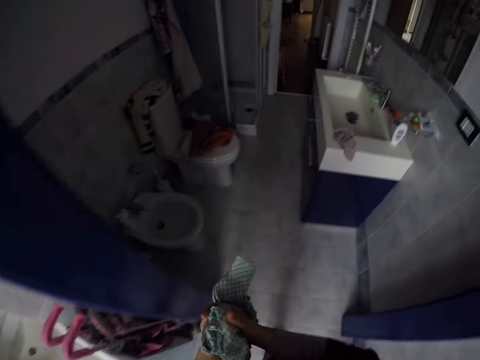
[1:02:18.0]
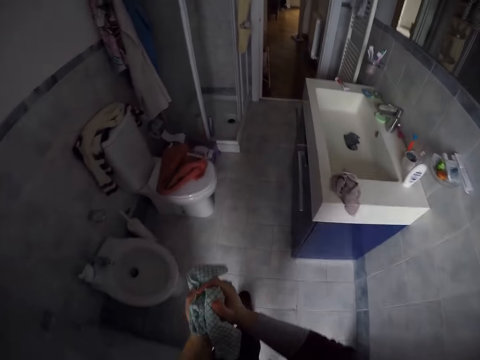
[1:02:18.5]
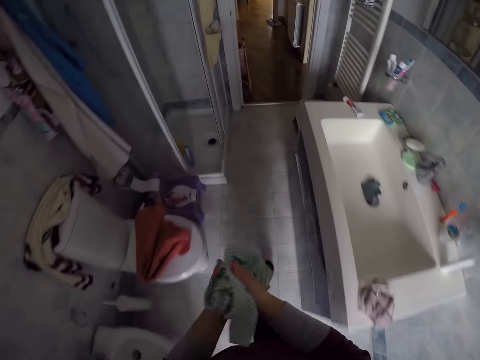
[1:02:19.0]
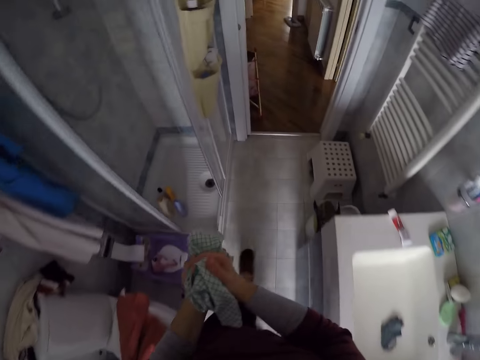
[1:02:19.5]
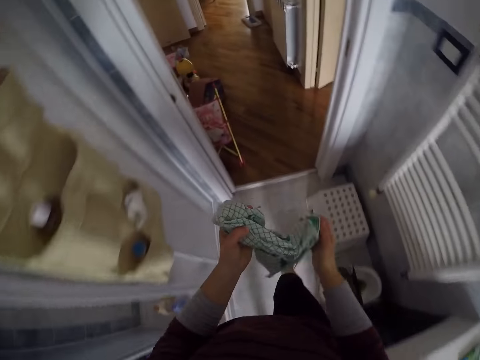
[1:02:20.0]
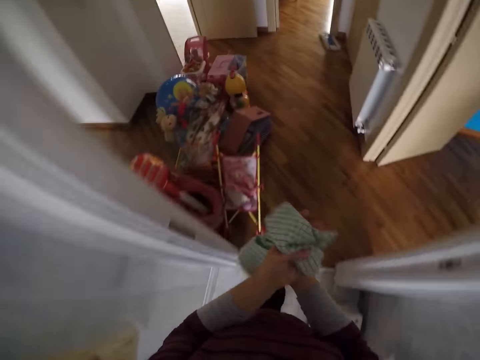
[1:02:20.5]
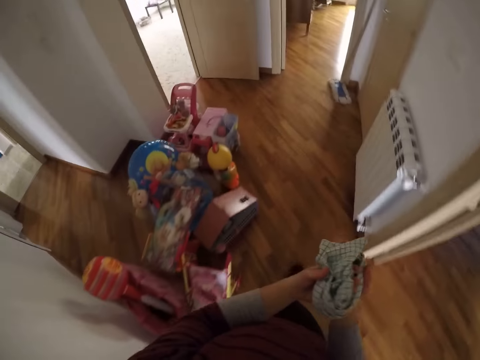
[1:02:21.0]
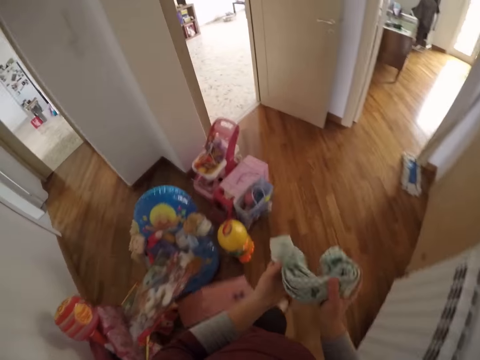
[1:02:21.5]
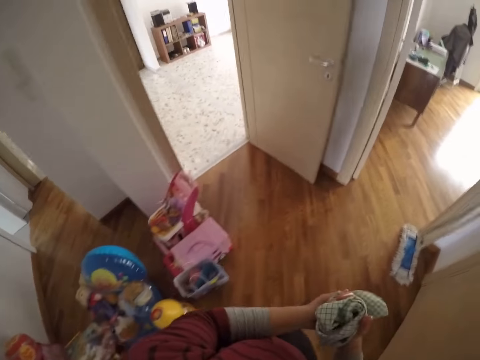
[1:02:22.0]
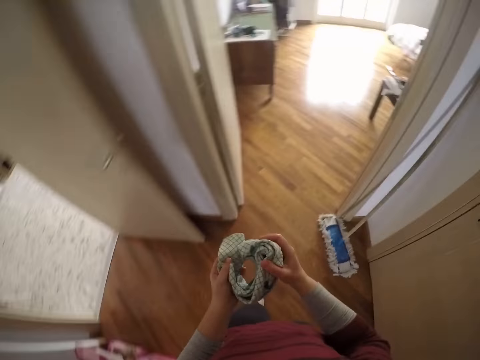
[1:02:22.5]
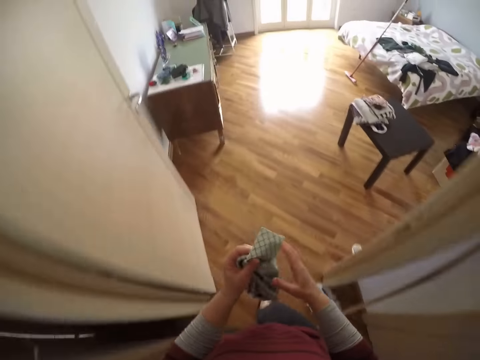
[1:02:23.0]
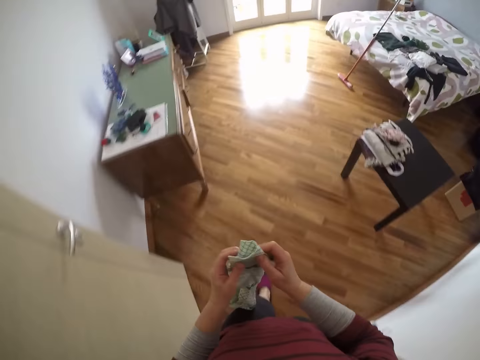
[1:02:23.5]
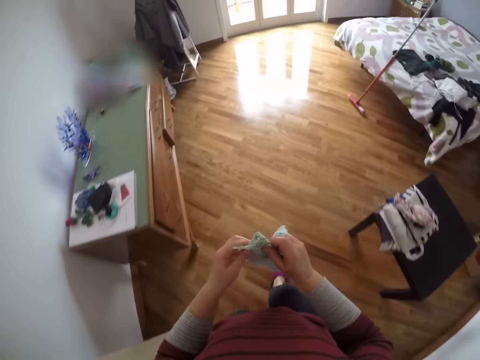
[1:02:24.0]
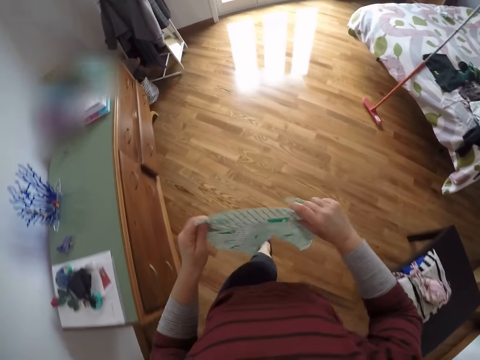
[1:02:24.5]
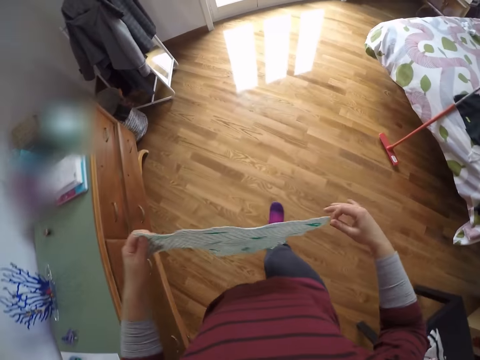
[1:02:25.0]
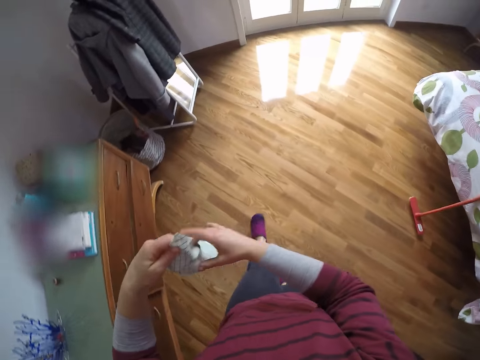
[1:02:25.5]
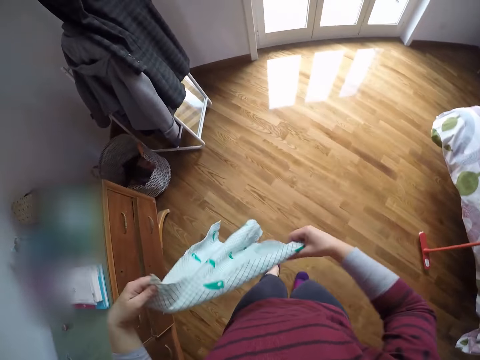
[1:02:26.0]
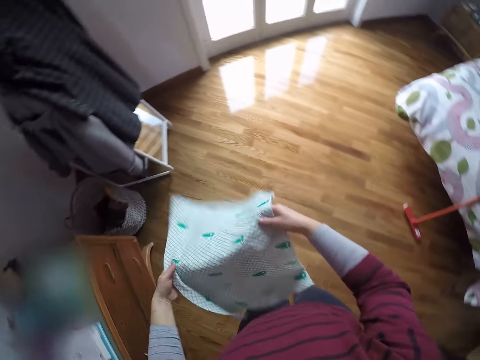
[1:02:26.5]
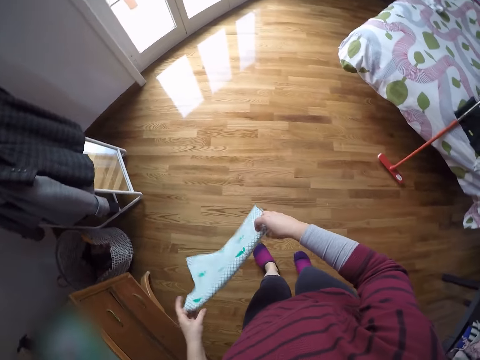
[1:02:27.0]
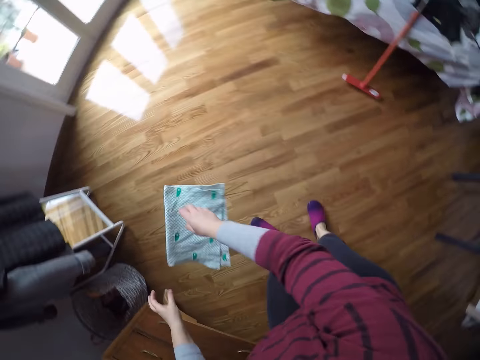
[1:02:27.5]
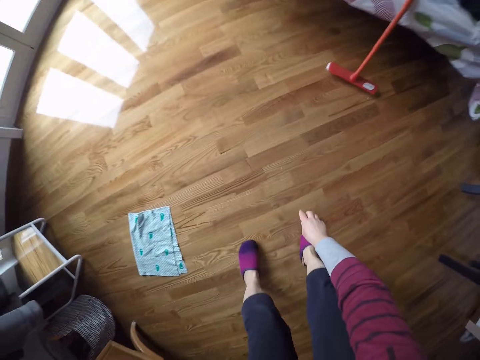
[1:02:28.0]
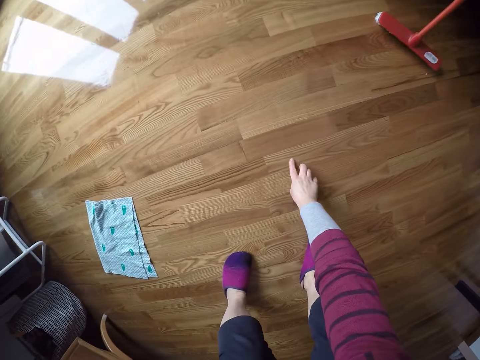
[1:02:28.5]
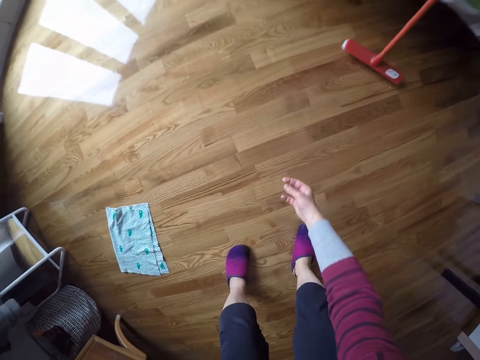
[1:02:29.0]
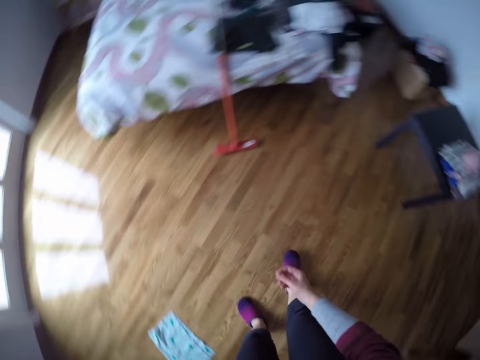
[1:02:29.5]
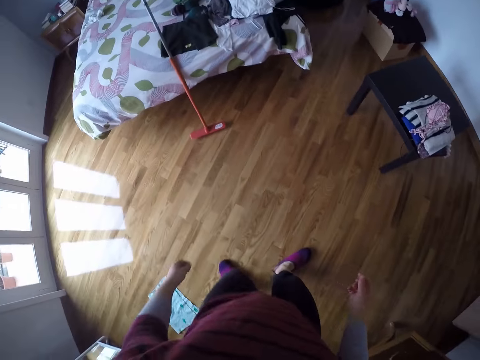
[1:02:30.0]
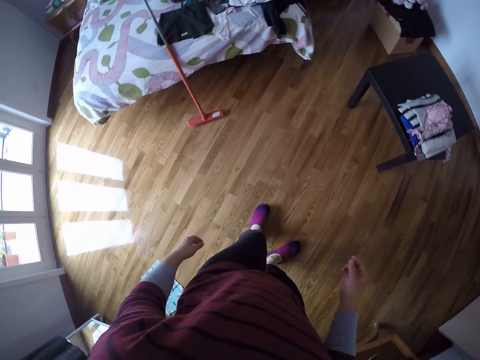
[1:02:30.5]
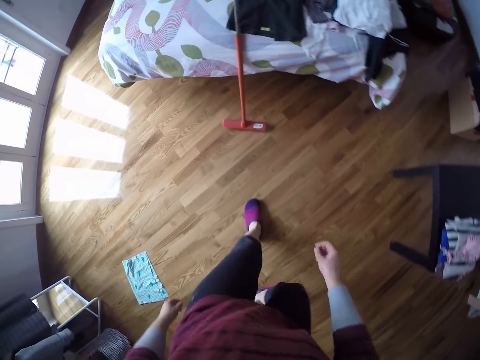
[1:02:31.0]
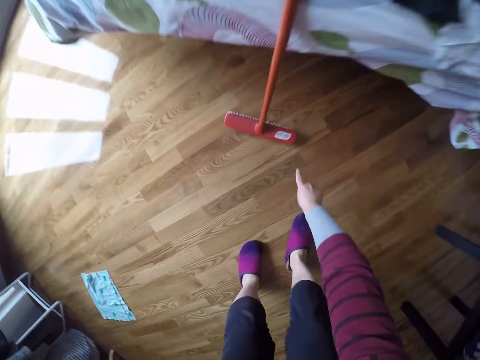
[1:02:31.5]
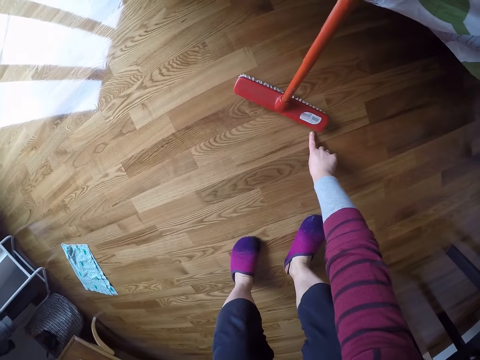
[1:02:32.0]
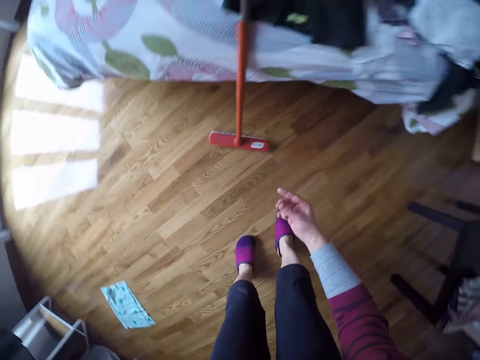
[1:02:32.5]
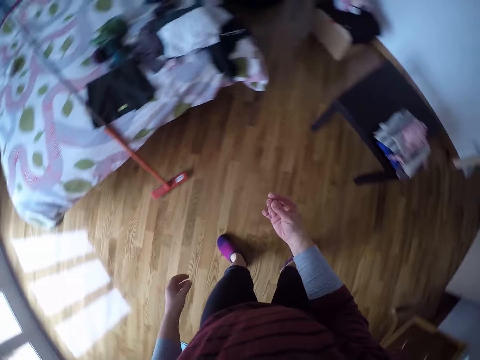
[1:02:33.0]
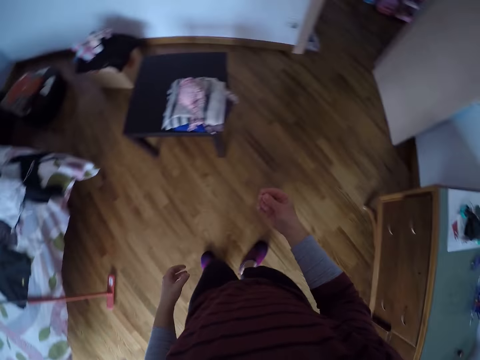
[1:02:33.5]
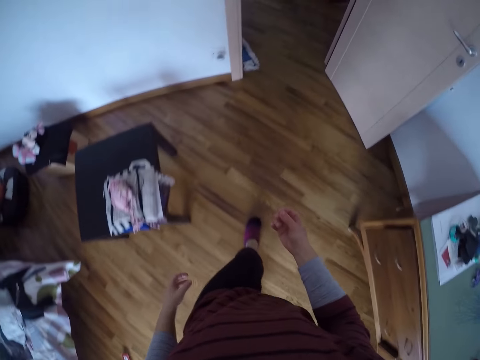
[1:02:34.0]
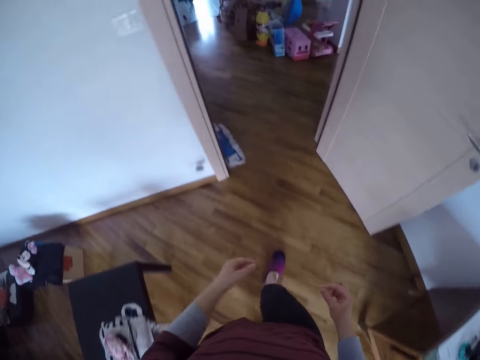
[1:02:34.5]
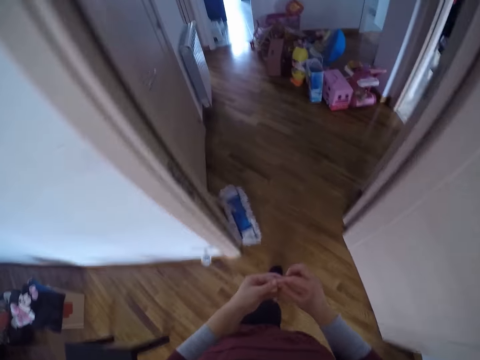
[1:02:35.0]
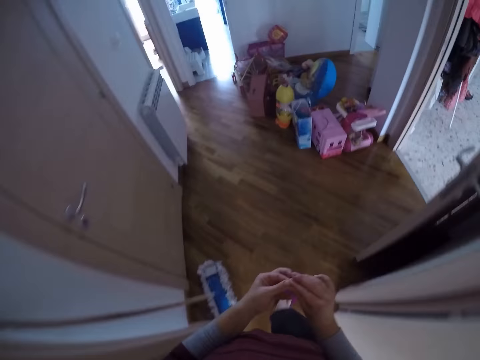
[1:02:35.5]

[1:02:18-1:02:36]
The camera wearer walks around the house. She holds the towel. She walks to the living room. She stretches the towel and folds the towel. She throws the towel on the floor. She picks a smudge on the floor with her left hand. She touches the floor with her finger. She moves around. She picks the smudge on the floor with her left hand again. She touches the floor with her finger. She moves around the house.

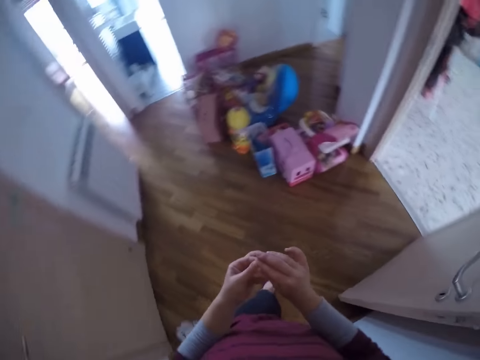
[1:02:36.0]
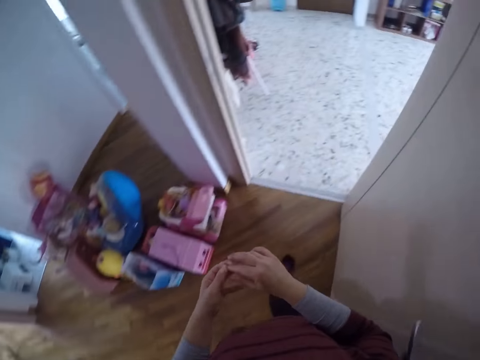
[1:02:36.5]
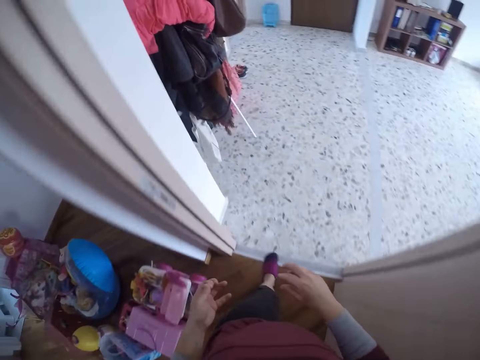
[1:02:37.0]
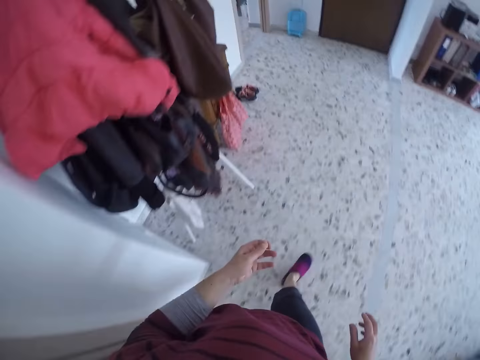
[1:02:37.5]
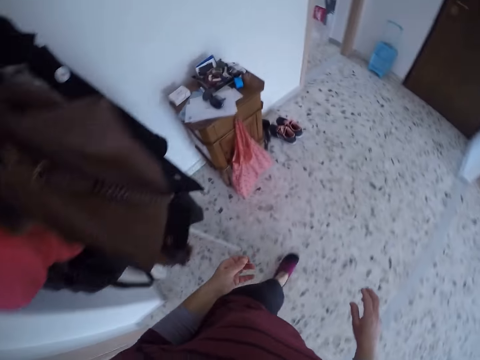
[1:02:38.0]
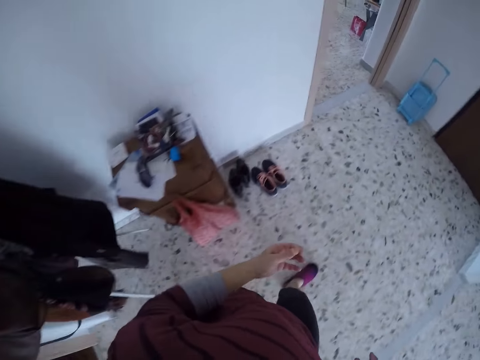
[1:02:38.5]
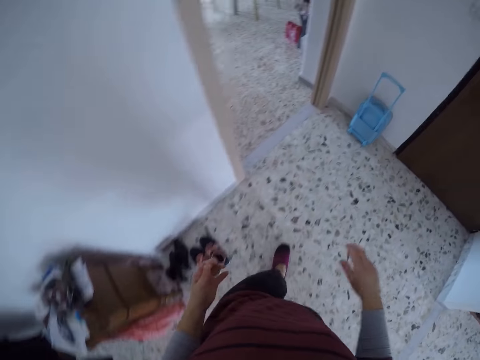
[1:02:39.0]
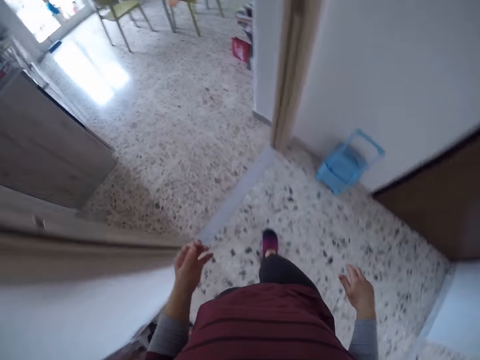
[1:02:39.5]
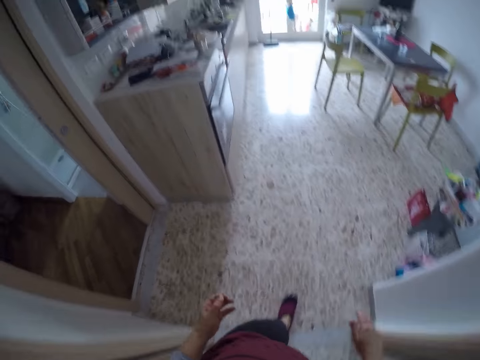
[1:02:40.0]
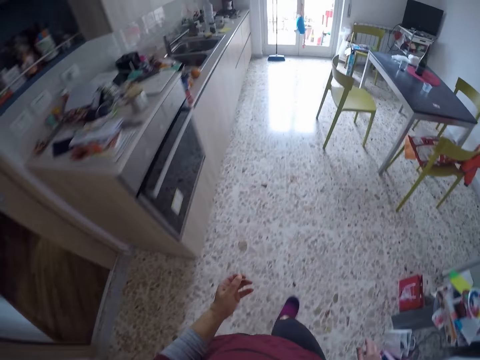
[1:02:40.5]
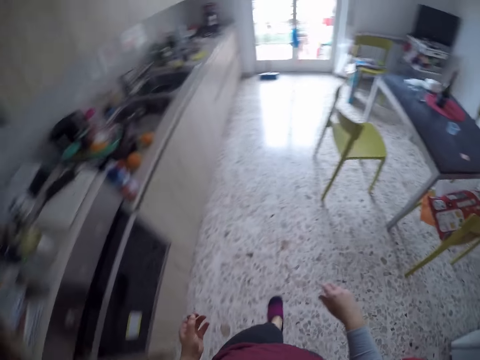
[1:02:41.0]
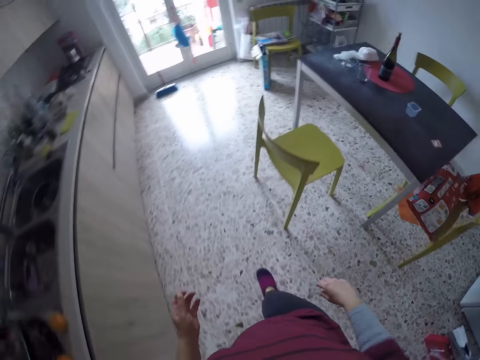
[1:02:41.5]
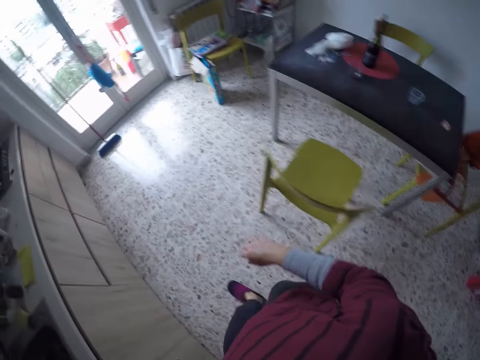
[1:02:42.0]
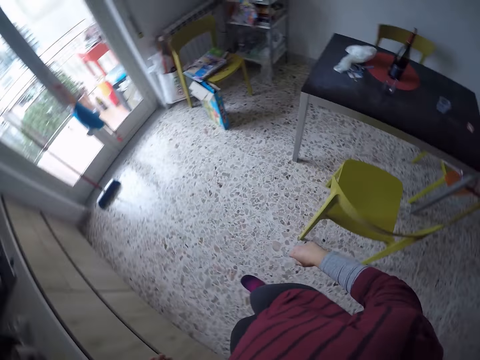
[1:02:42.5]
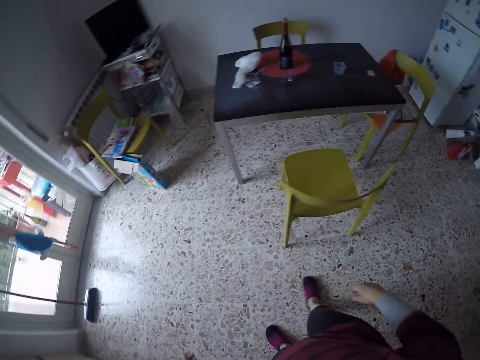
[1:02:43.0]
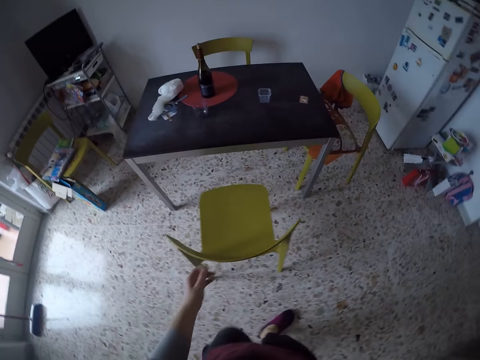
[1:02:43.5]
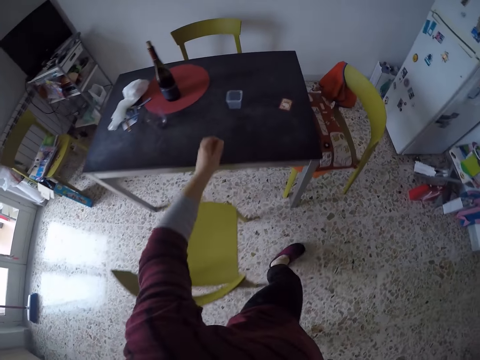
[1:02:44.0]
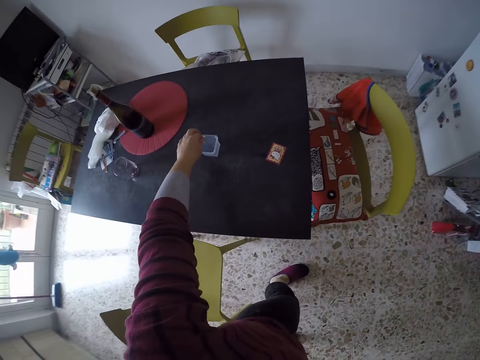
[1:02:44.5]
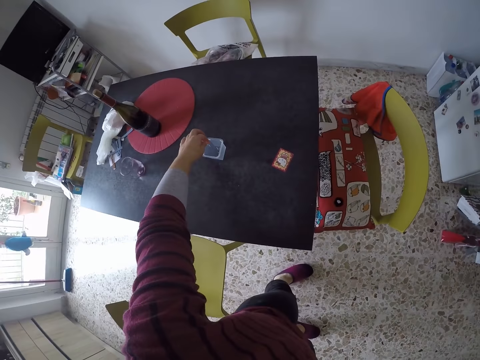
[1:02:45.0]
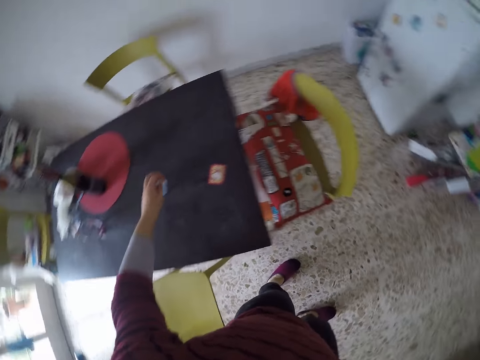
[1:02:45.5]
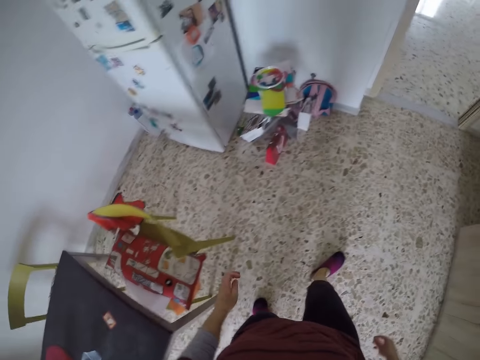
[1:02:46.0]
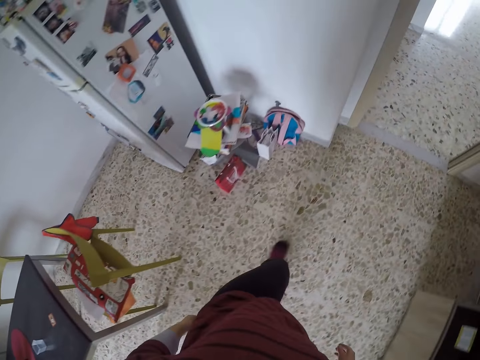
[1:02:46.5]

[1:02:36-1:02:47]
The camera wearer walks into the kitchen. They drop the smudge into a container on the table.
